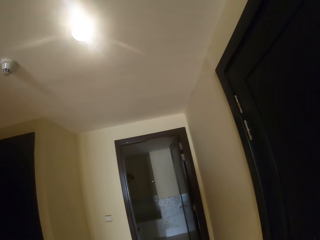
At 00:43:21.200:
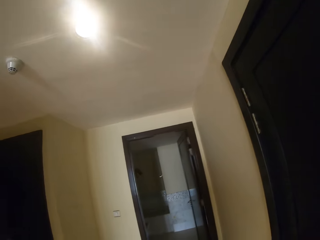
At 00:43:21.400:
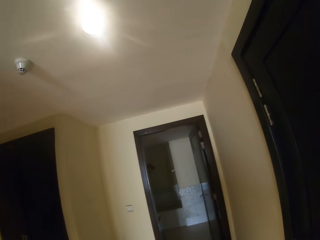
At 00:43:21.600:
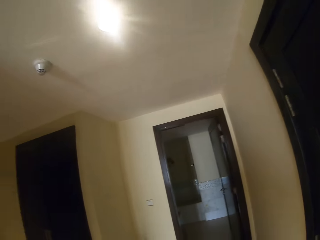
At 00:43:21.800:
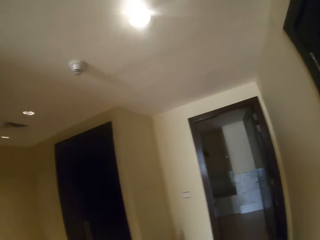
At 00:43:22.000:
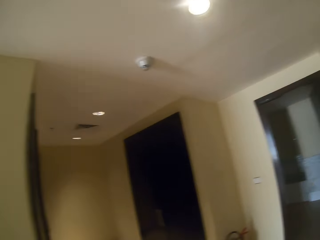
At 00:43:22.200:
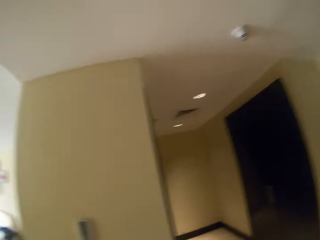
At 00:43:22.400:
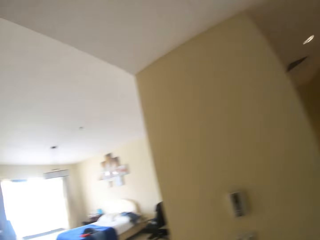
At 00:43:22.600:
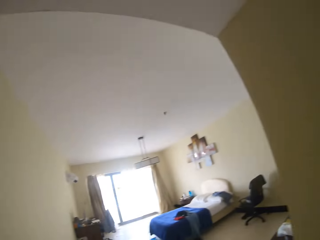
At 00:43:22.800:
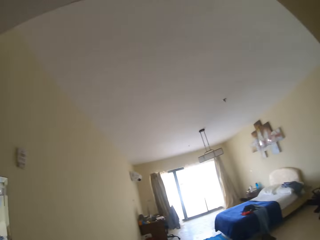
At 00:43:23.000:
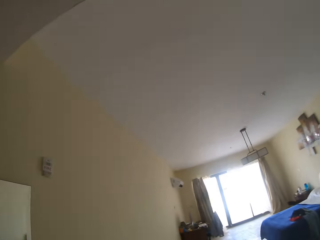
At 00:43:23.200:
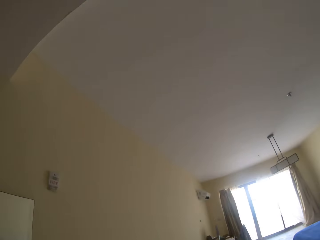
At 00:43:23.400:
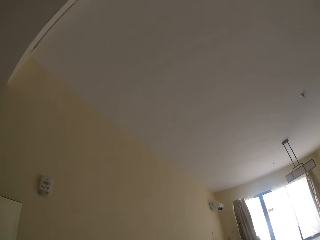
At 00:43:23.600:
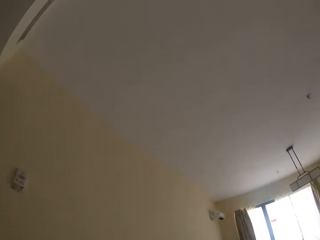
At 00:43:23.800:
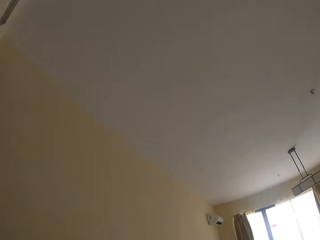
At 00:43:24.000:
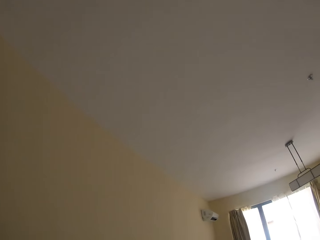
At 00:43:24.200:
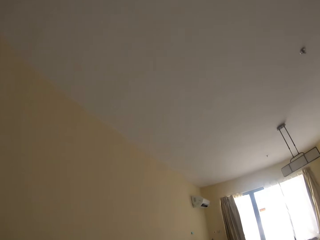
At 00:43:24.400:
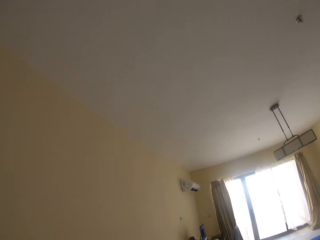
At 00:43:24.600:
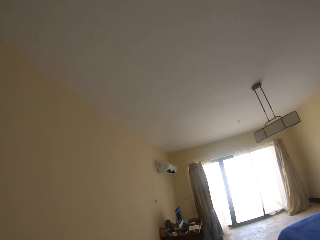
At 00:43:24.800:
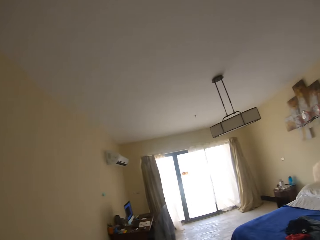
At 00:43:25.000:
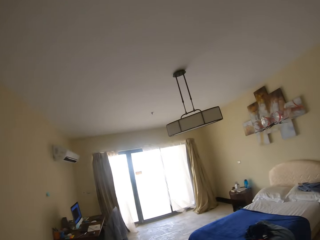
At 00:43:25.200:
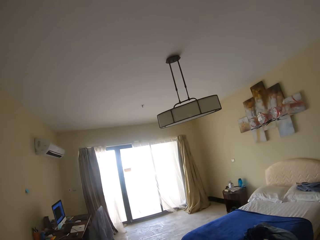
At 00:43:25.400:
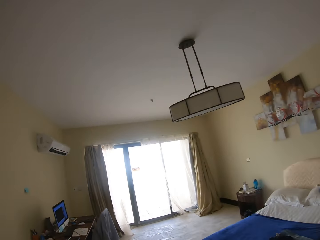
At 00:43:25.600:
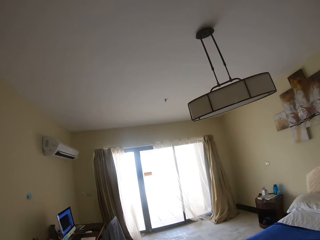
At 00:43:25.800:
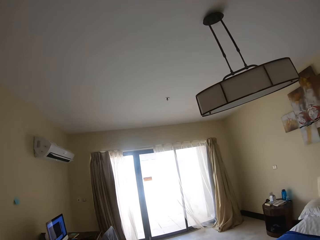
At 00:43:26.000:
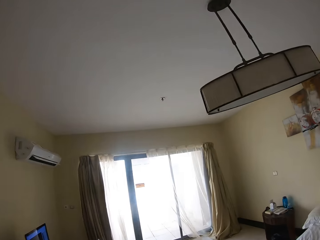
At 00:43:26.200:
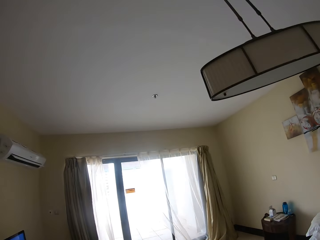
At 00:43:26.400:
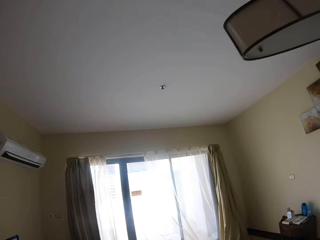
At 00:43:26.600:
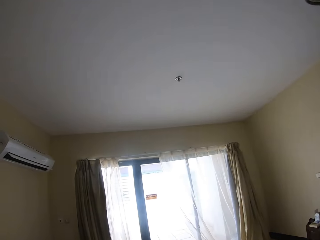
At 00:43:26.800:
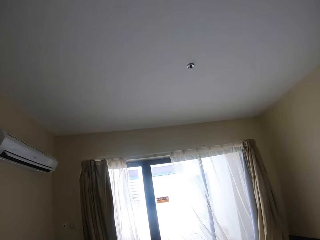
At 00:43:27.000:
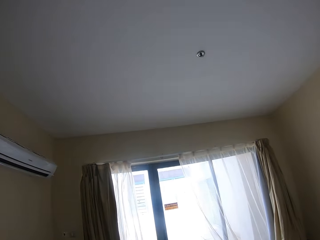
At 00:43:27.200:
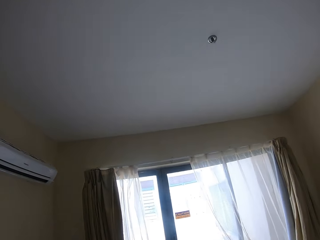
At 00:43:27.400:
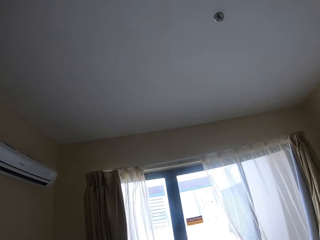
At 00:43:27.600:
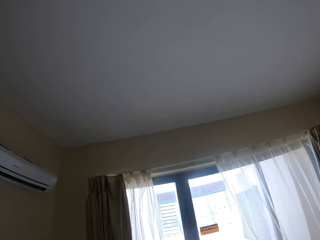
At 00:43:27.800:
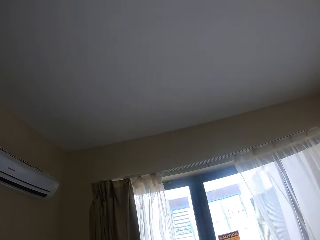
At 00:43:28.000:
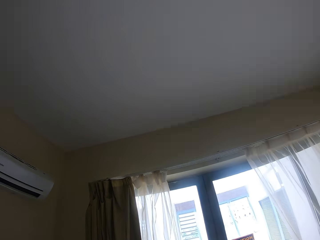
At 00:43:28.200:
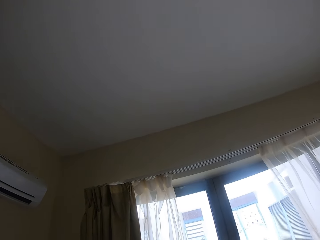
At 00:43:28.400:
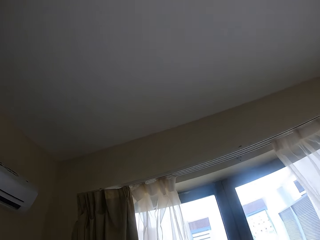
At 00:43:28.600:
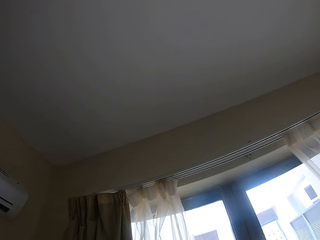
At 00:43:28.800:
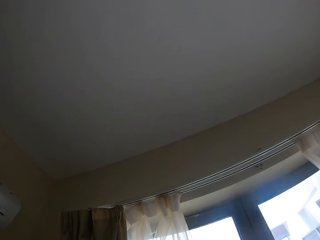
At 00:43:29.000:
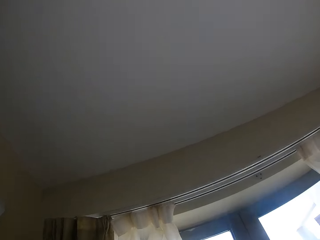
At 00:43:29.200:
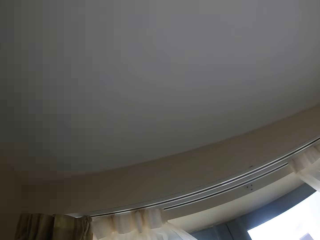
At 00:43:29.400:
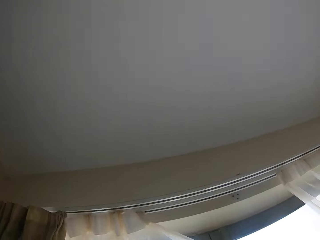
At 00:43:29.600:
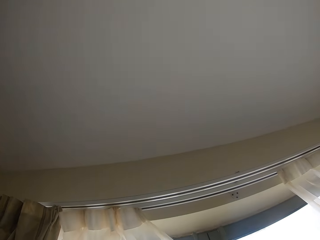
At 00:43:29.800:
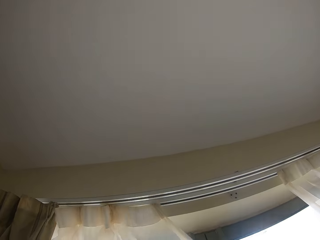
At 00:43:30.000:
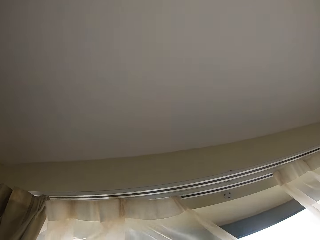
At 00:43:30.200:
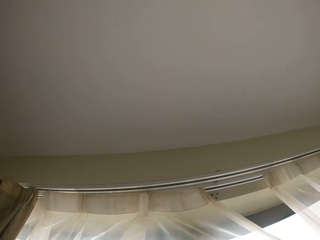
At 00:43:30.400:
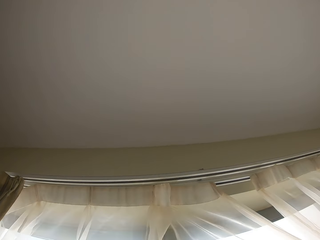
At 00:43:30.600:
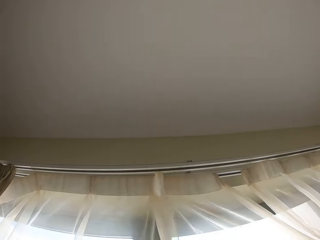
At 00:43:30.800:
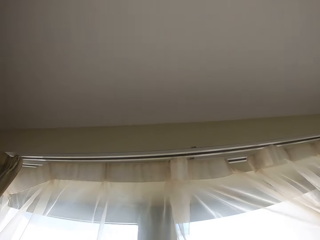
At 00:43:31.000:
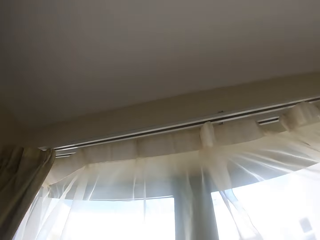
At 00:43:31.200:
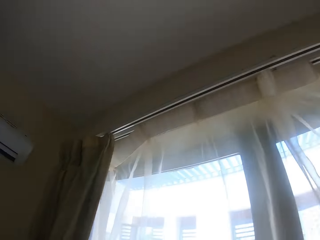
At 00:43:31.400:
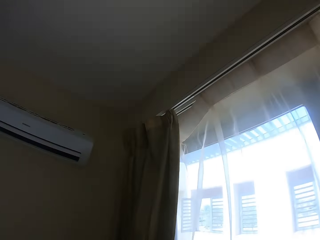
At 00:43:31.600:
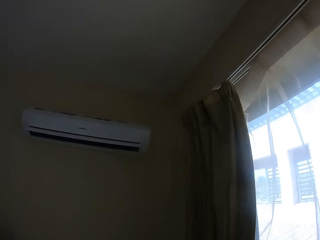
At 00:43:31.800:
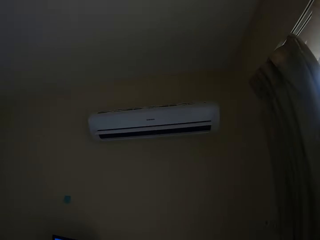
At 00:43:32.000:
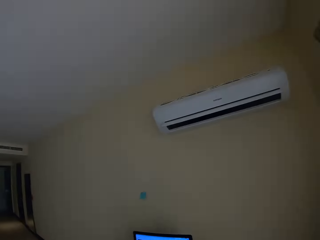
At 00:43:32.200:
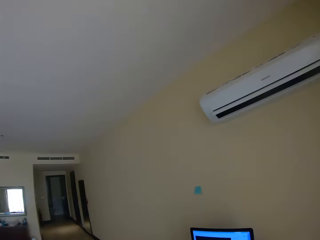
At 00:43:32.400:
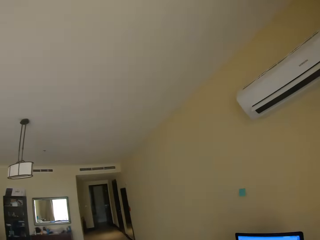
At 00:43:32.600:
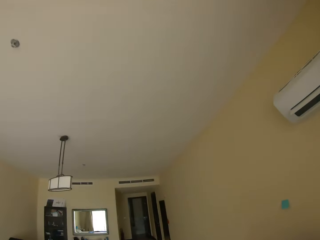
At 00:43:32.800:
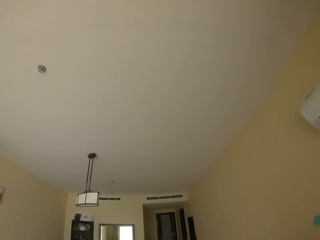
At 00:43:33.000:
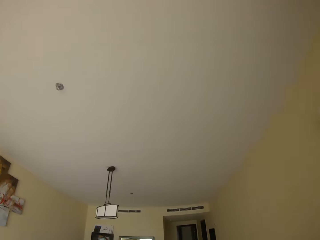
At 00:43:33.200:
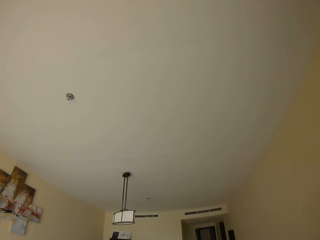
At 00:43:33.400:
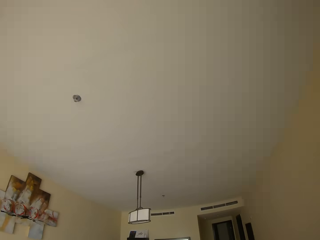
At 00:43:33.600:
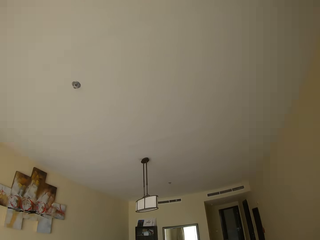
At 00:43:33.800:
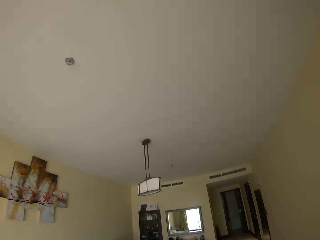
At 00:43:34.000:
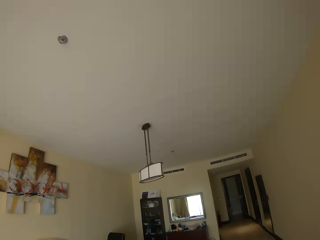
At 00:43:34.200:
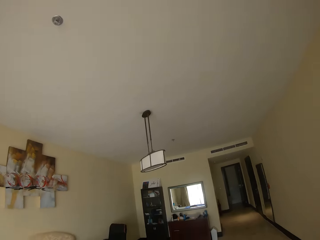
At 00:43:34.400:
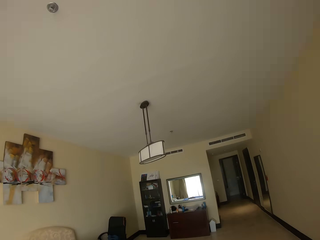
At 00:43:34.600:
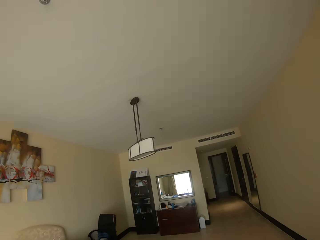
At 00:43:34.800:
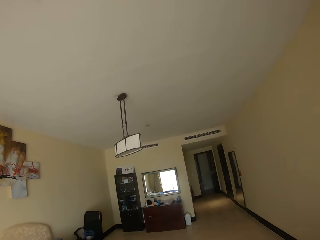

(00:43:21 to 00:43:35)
The camera wearer walks towards the window. He closes his window curtains. He turns towards the bed. He stares at the ceiling.

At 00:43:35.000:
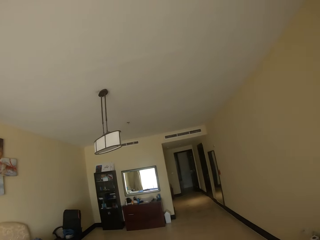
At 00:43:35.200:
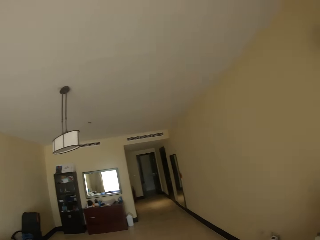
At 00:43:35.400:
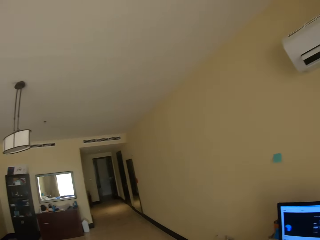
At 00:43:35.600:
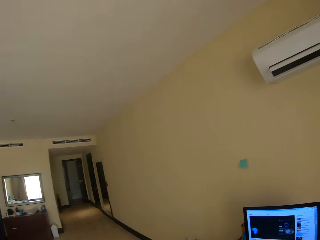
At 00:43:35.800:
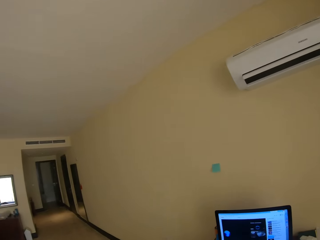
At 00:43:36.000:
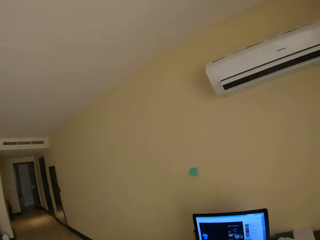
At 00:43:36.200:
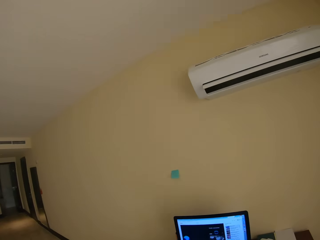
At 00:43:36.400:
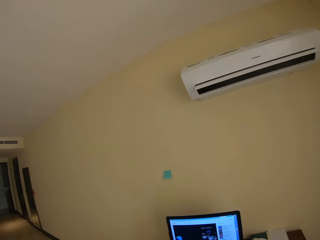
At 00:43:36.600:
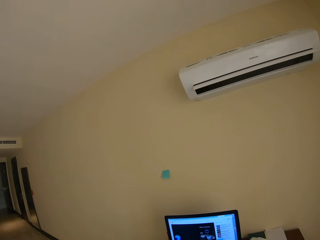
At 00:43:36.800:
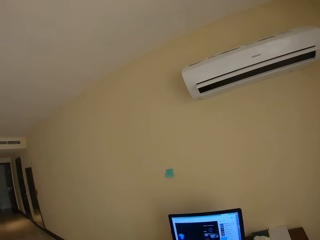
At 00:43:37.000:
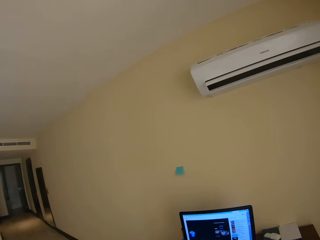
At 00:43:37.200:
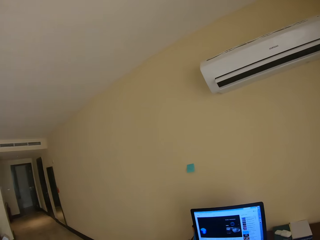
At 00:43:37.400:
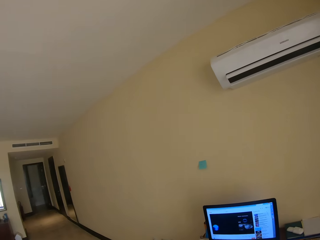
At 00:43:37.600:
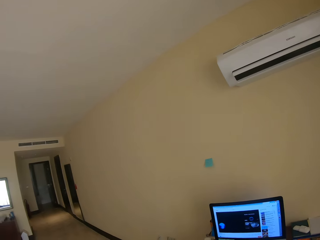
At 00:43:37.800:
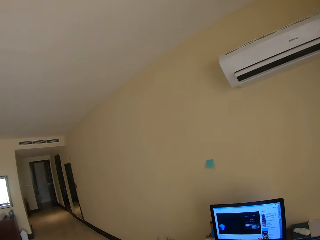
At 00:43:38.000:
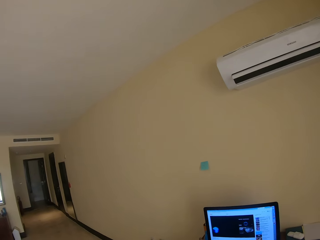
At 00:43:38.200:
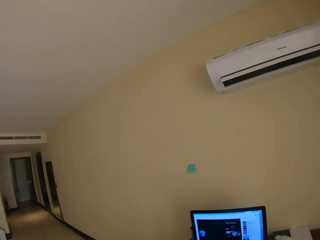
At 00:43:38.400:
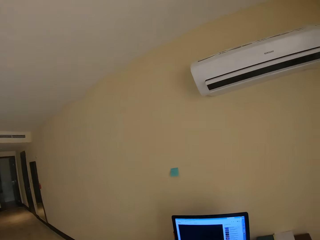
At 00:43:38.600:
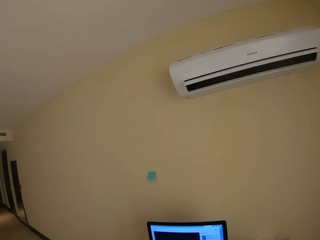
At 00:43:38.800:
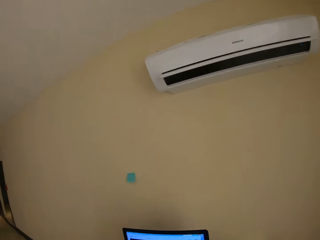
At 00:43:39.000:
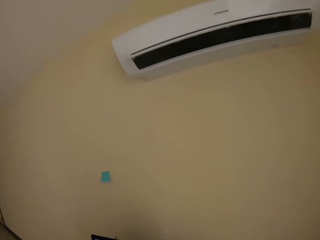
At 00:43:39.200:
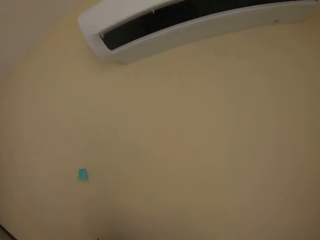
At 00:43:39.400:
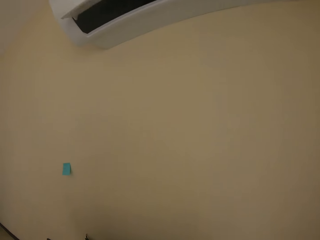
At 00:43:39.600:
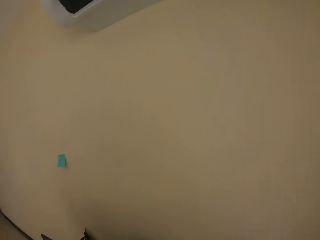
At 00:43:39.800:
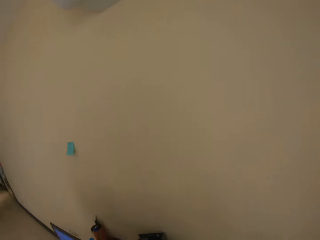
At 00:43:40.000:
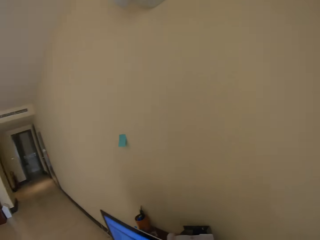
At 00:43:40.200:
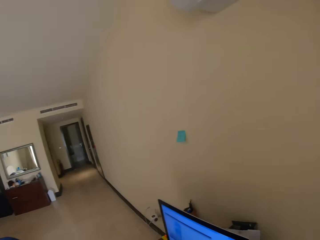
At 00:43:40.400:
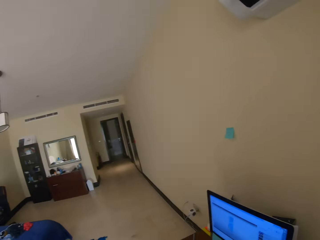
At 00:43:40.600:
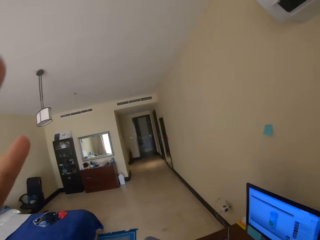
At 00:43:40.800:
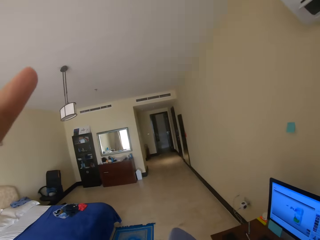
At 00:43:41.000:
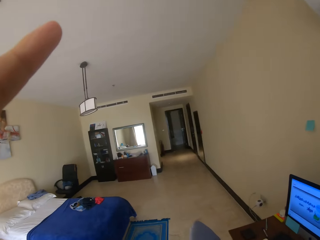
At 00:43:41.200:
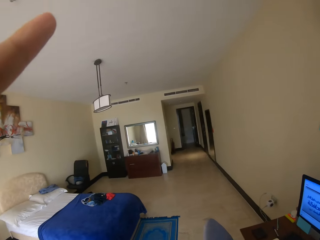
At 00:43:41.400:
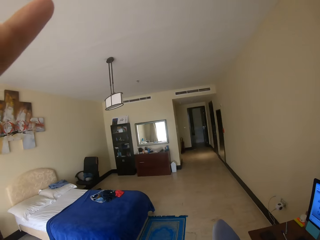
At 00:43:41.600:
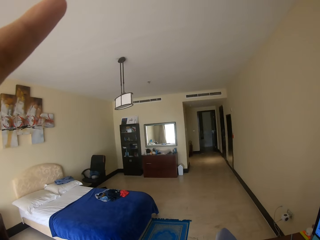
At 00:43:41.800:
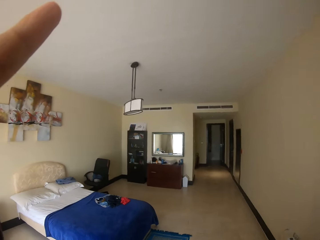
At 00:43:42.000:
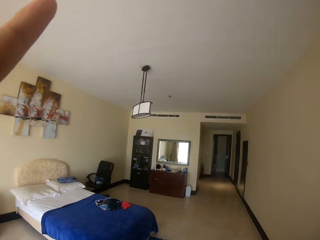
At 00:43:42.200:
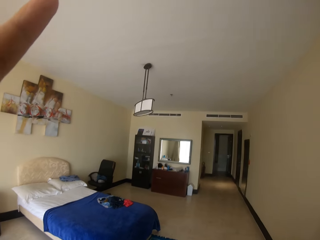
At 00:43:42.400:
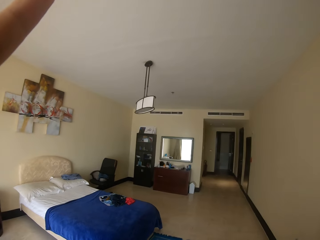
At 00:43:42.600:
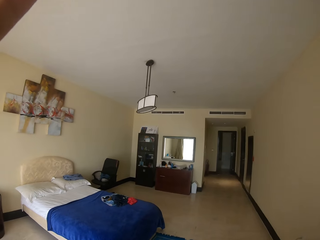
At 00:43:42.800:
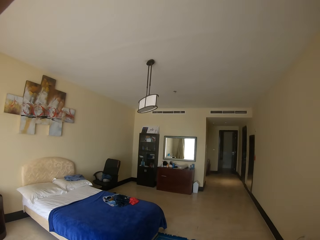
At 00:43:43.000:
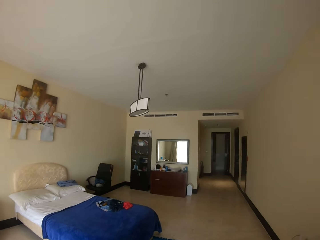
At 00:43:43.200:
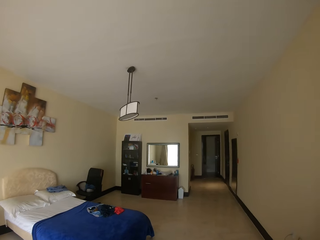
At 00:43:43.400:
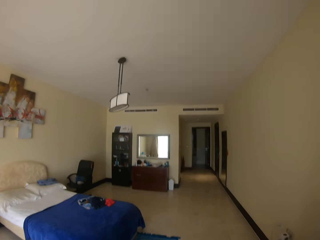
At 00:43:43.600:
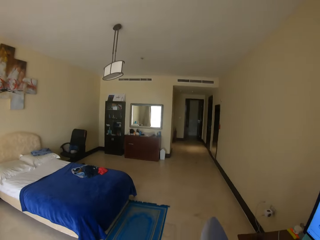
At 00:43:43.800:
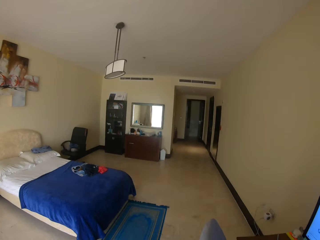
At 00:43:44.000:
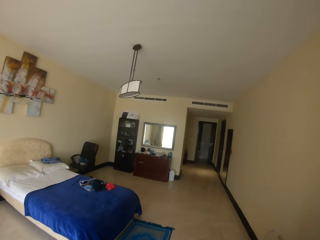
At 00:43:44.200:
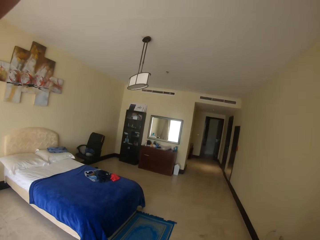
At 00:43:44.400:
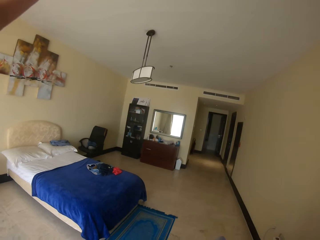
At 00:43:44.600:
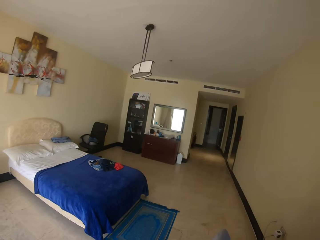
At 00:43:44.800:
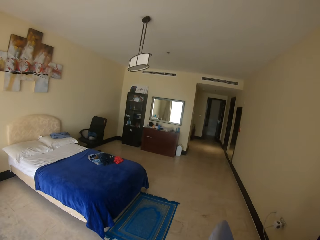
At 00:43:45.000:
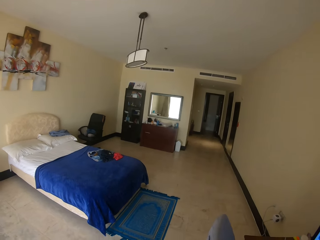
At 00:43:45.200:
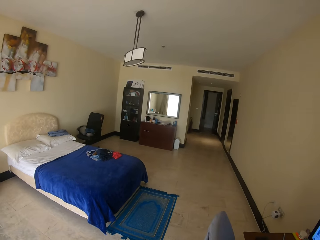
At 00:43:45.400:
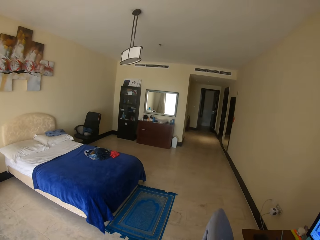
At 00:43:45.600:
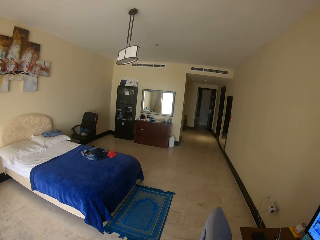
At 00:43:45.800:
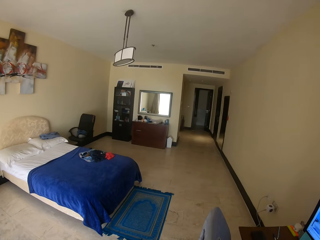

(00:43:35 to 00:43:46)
The camera wearer stares at the computer. They play on their computer. They move towards the computer. They adjust their camera.
